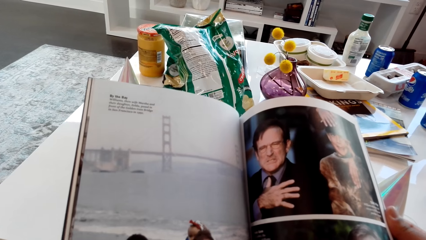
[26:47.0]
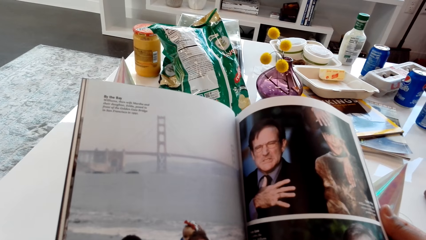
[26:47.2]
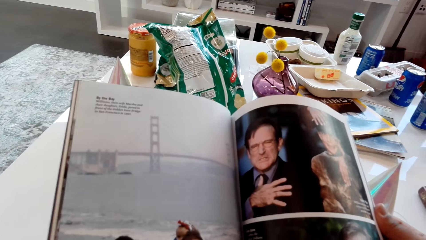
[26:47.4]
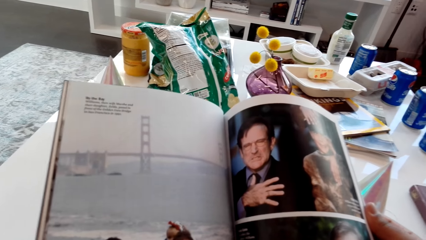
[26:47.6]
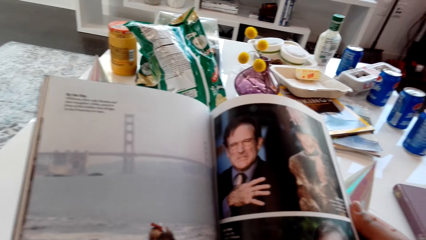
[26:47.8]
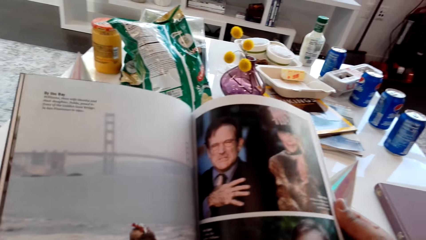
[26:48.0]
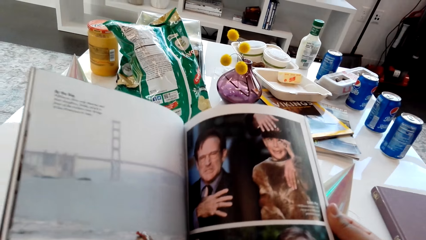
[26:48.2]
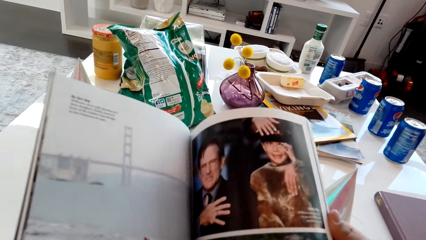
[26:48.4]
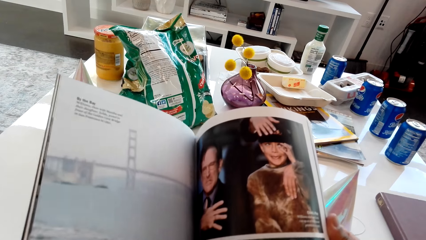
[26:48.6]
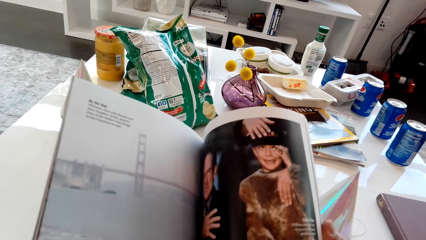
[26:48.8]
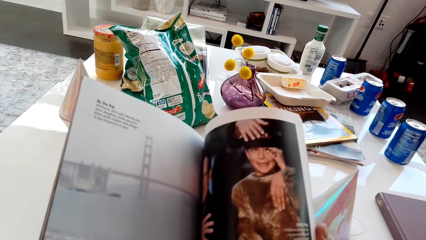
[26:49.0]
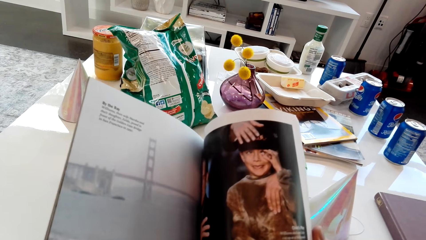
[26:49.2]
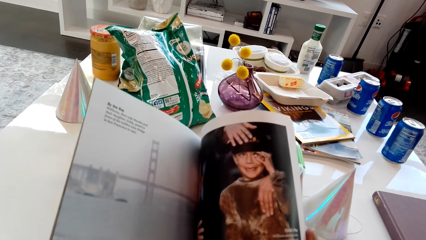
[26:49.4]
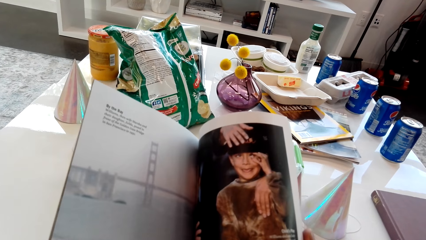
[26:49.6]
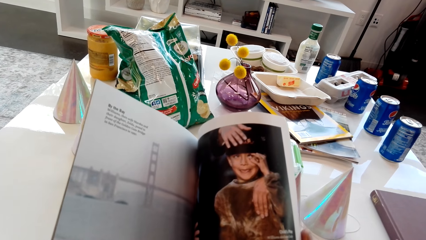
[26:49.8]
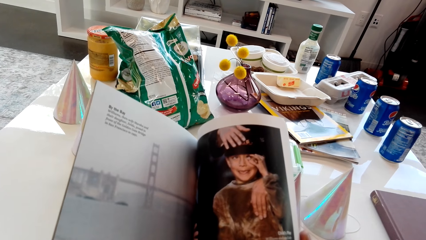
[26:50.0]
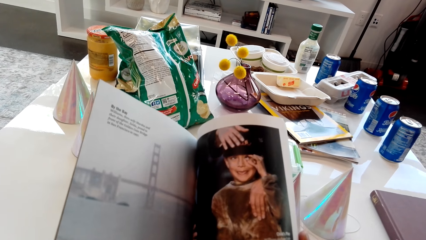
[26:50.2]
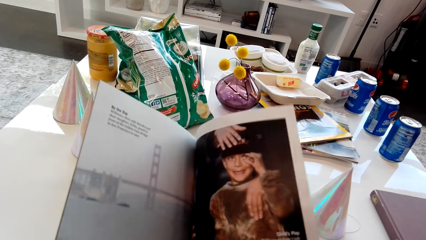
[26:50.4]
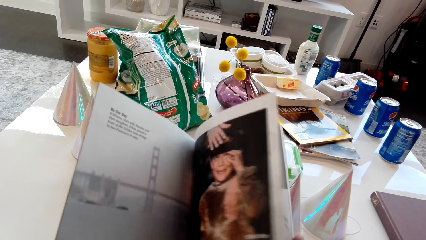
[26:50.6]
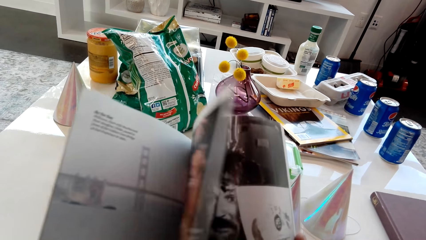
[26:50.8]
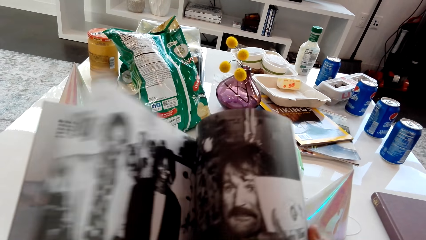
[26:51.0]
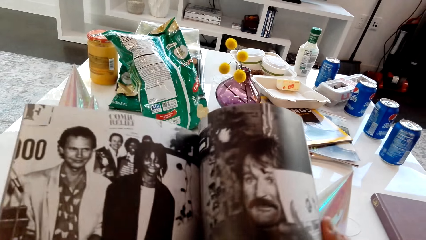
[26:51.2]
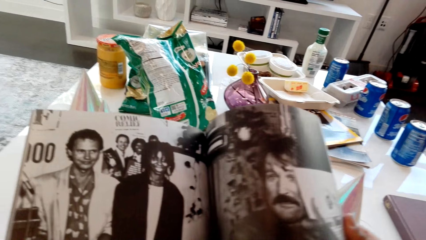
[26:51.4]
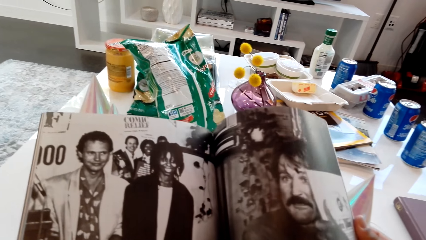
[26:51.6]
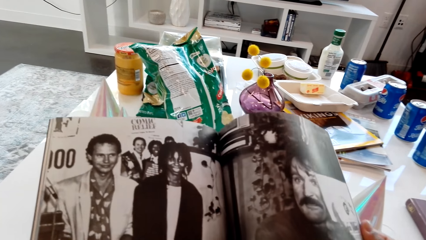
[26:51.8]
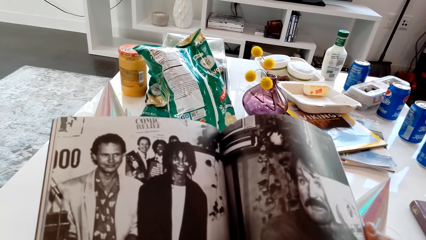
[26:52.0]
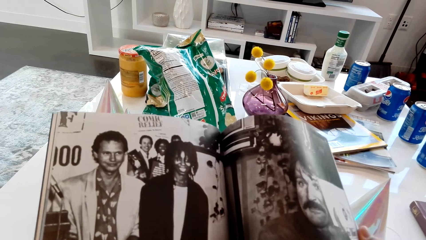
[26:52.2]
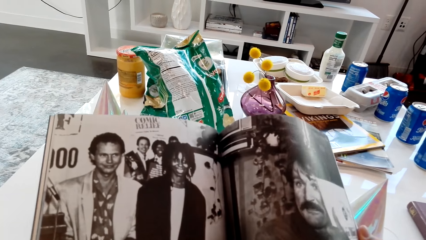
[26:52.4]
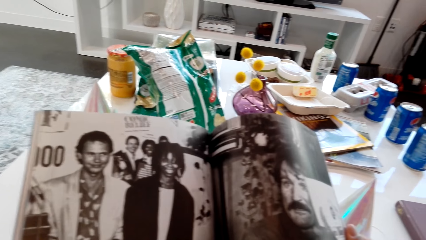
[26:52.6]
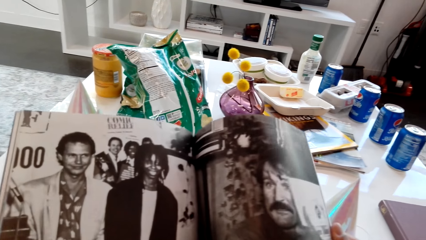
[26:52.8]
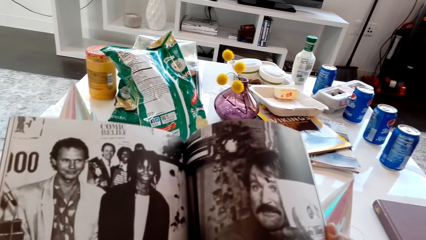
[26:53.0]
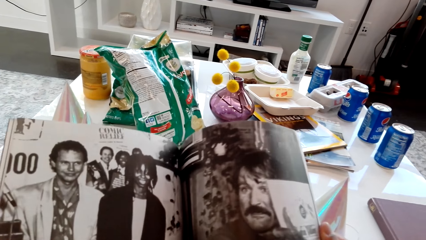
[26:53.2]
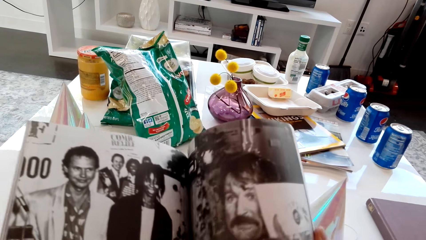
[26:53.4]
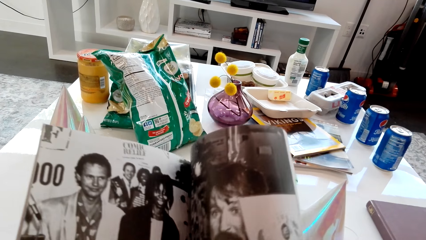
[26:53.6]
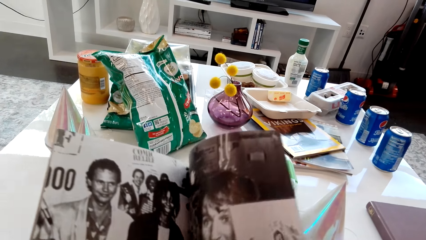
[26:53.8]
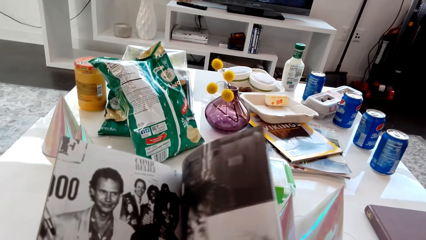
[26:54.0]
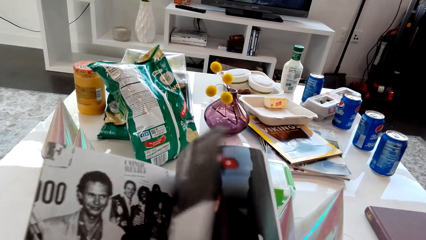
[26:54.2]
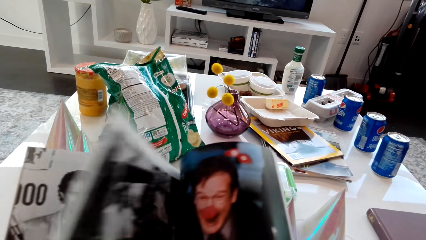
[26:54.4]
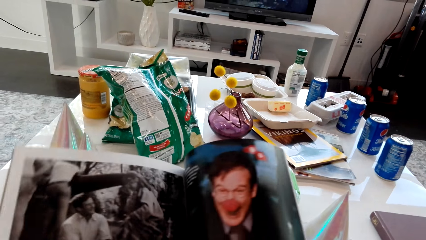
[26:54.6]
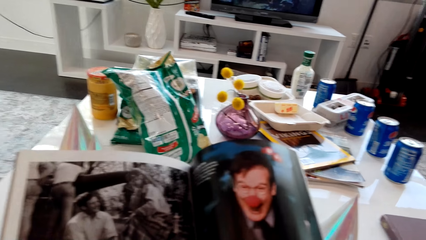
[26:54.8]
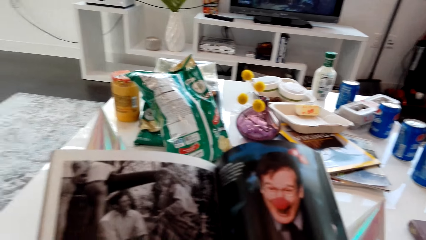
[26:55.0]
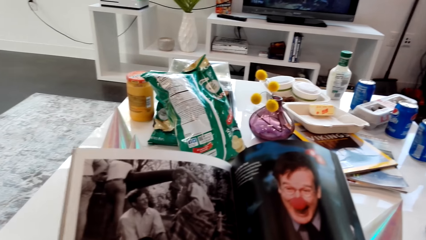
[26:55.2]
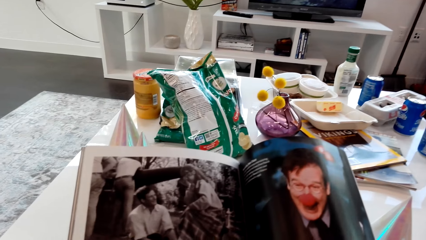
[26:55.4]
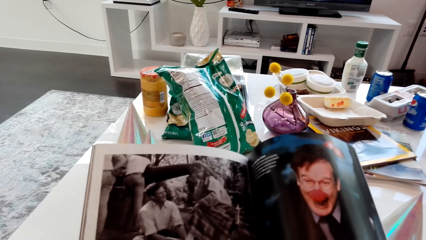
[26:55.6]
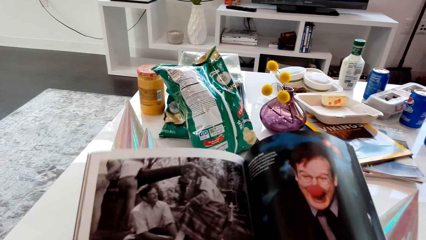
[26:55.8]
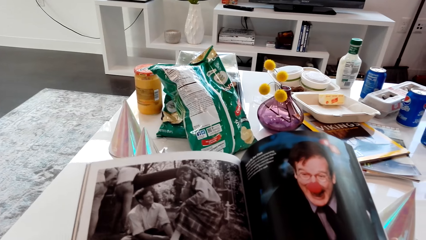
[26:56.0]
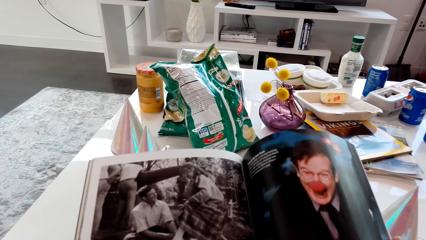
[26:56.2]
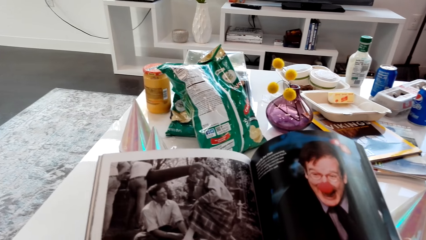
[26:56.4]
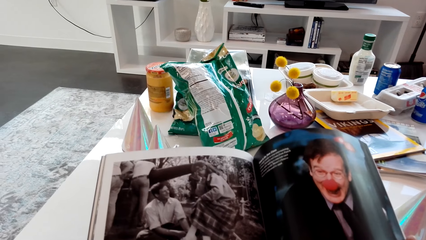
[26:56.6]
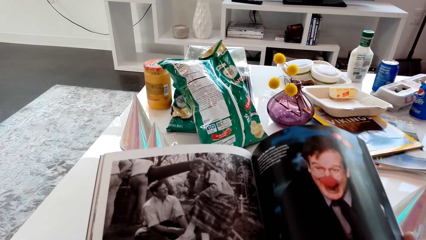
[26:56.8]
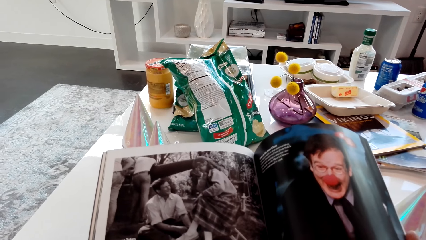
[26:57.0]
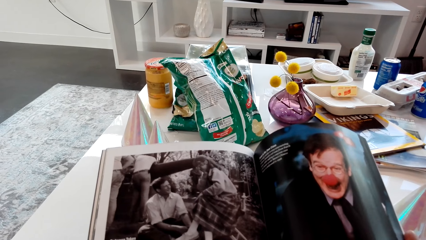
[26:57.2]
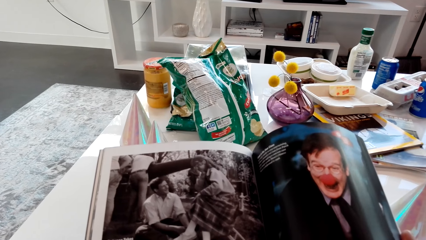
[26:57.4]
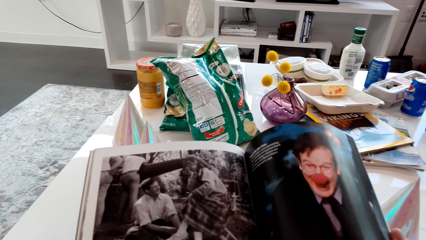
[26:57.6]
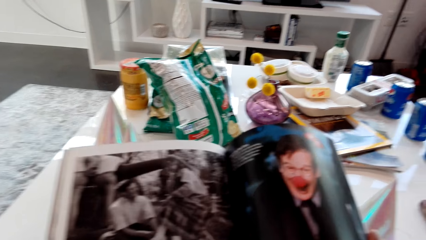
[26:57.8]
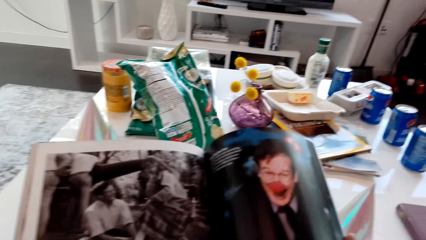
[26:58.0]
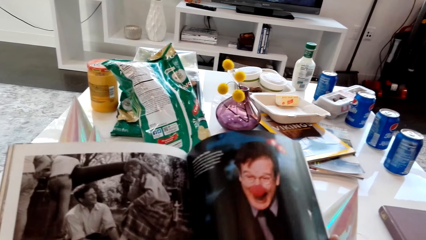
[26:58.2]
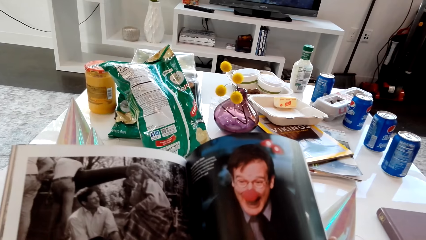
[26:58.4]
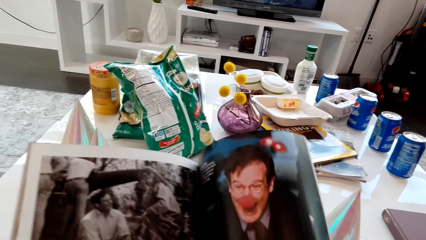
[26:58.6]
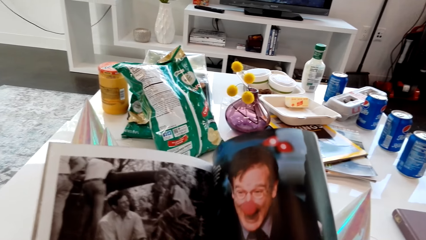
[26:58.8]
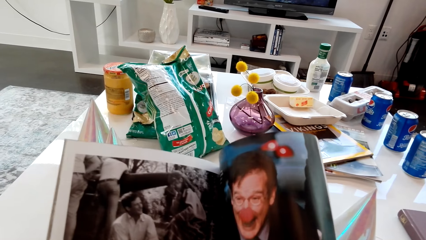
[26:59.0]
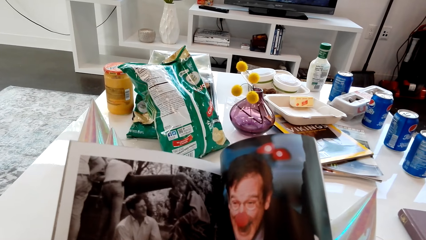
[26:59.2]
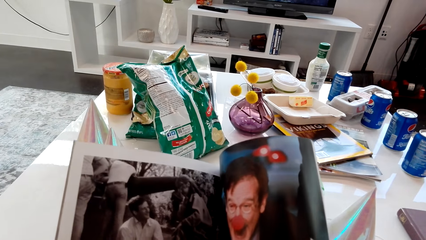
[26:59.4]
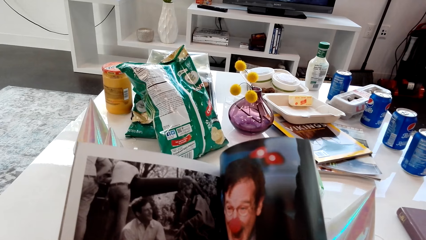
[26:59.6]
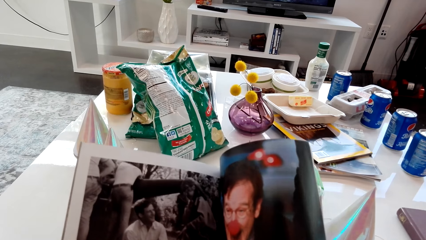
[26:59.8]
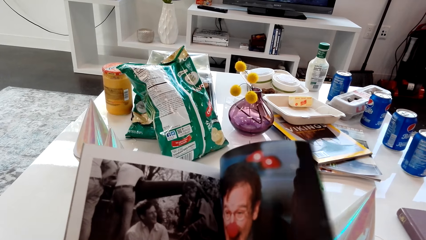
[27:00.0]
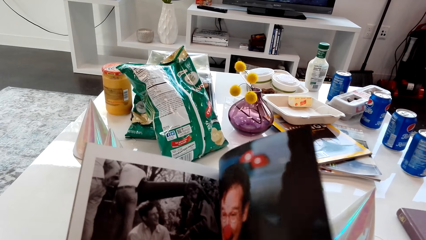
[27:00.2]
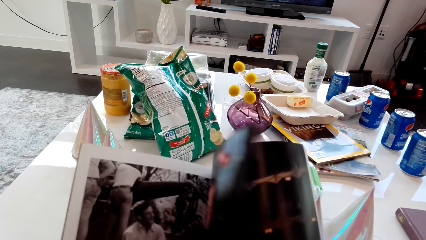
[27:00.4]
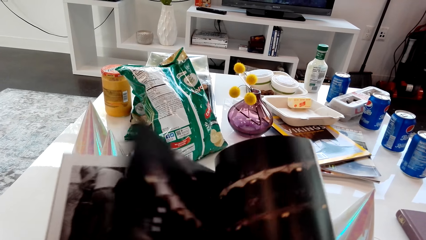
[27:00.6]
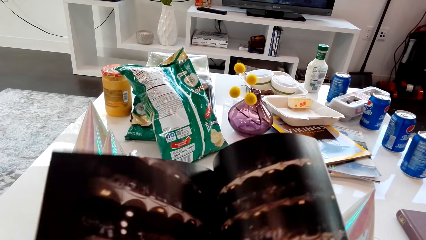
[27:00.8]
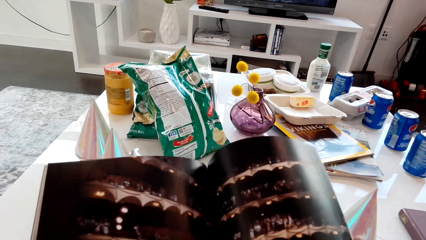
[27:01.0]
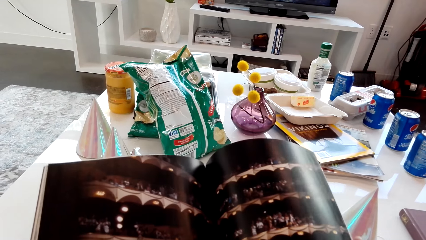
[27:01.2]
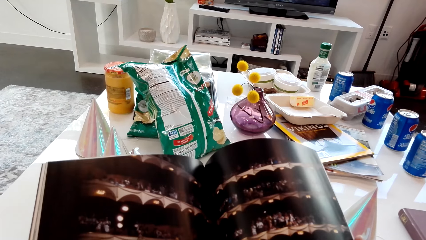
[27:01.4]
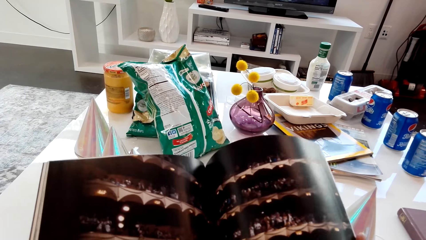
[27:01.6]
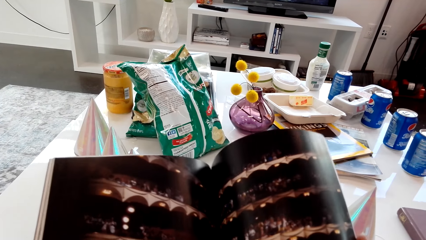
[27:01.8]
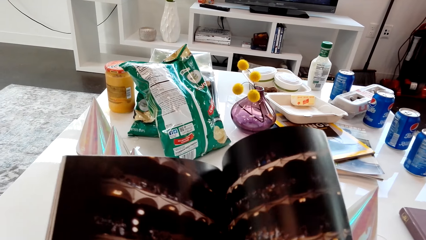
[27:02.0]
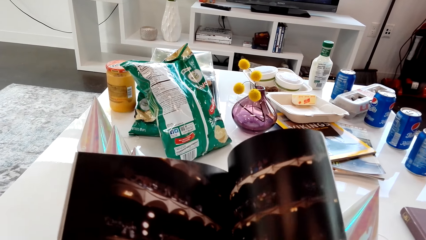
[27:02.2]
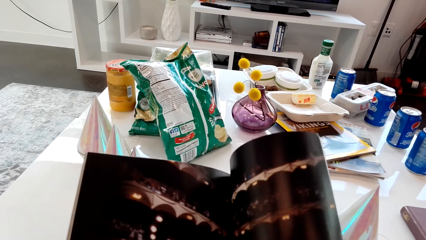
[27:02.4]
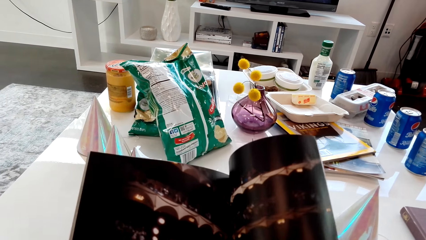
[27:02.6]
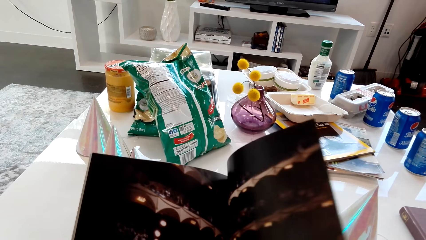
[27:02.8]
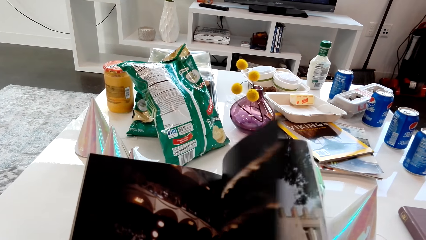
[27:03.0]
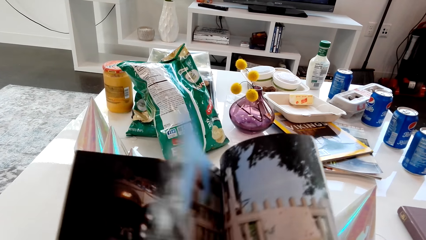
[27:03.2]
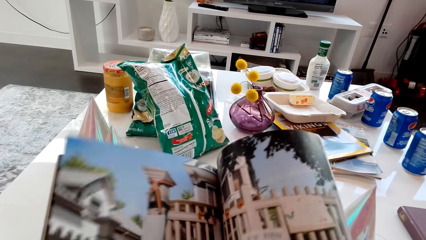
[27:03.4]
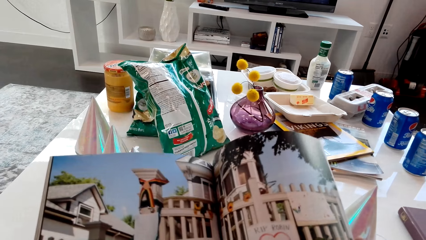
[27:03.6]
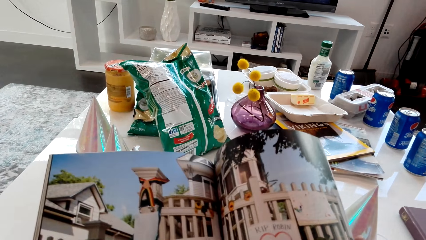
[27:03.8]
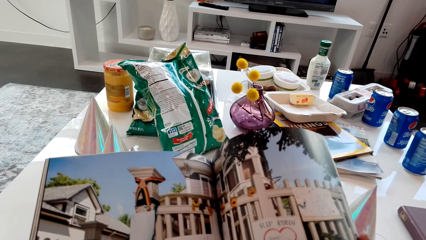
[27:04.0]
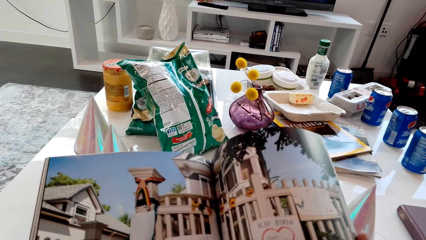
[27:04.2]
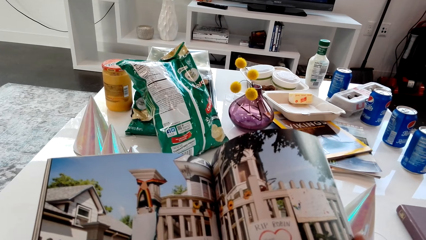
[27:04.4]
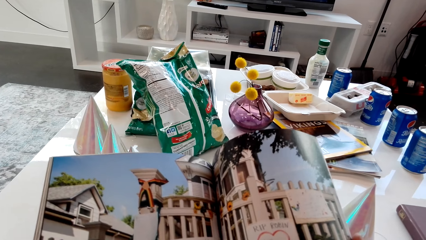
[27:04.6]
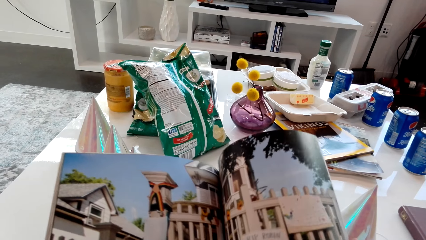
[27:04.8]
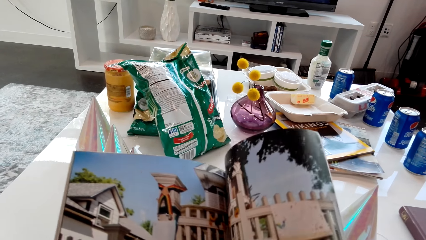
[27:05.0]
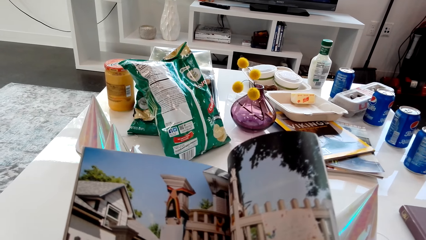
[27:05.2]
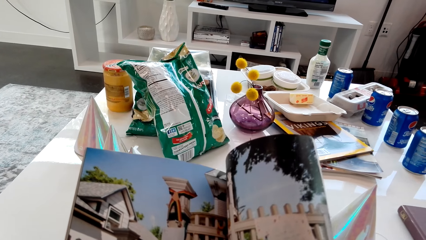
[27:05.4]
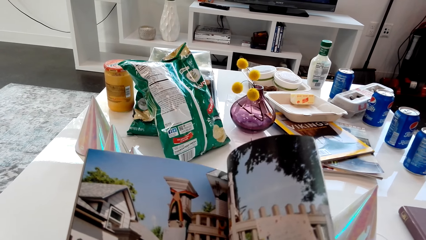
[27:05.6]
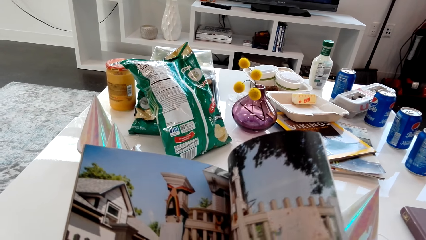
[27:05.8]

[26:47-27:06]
The camera wearer flips a page of a magazine. They look at the magazine. They flip a page of the magazine. They look at the magazine. They flip a page of the magazine. They look at the magazine. They flip a page of the magazine. They look at the magazine.
